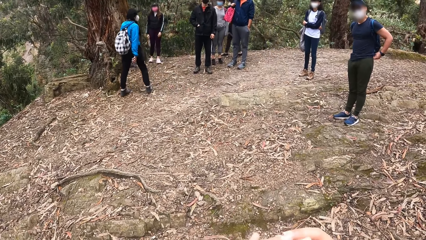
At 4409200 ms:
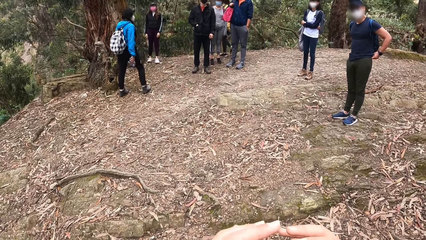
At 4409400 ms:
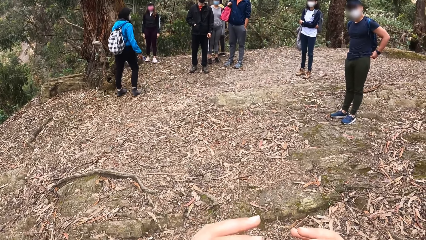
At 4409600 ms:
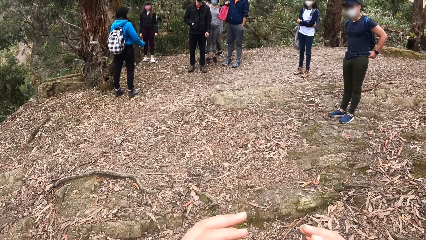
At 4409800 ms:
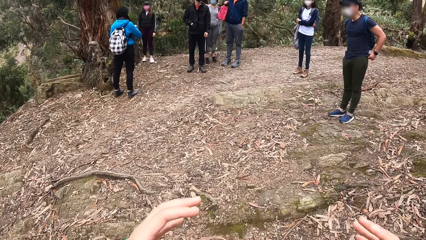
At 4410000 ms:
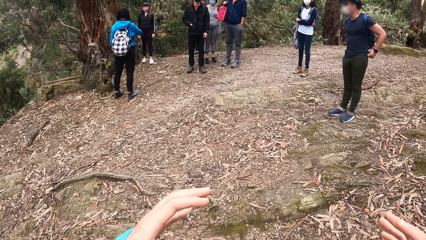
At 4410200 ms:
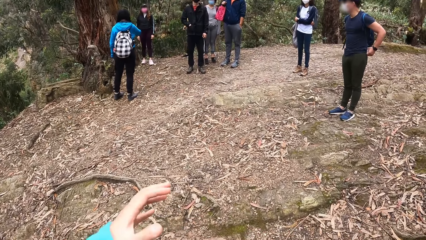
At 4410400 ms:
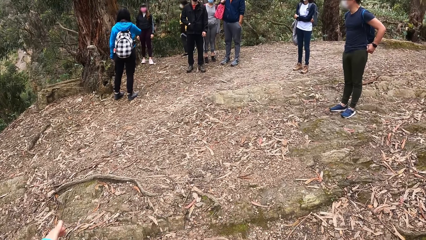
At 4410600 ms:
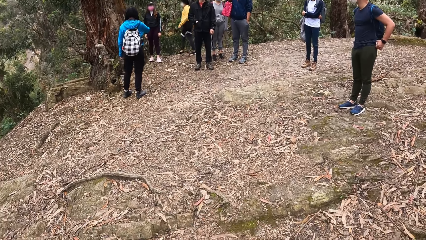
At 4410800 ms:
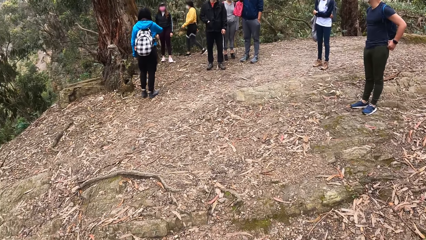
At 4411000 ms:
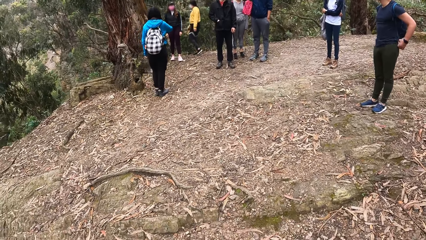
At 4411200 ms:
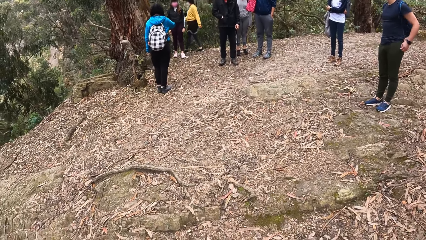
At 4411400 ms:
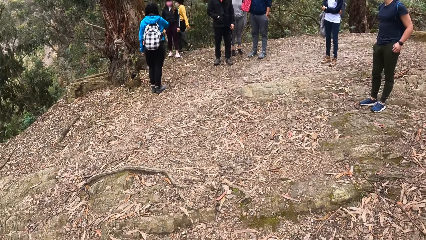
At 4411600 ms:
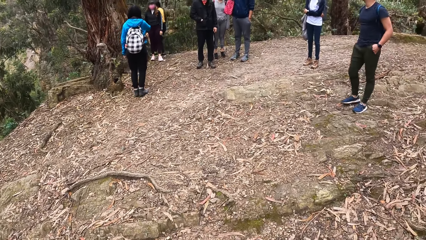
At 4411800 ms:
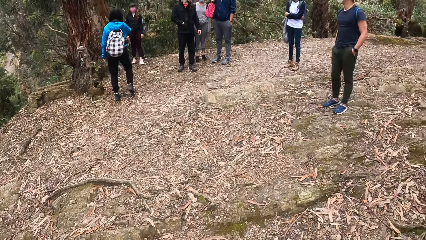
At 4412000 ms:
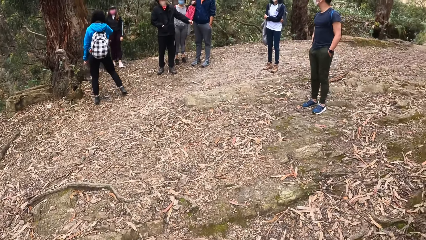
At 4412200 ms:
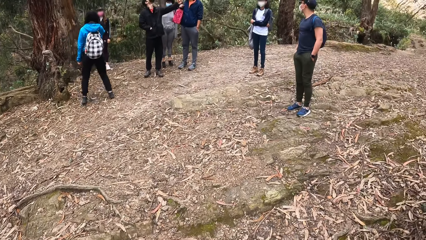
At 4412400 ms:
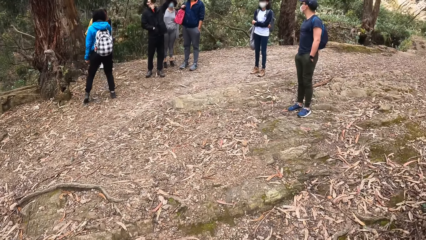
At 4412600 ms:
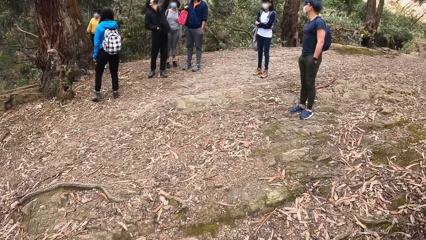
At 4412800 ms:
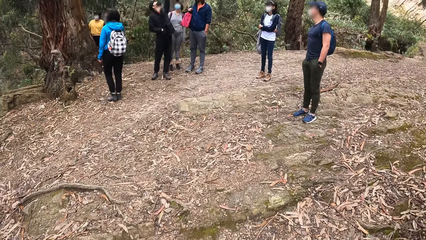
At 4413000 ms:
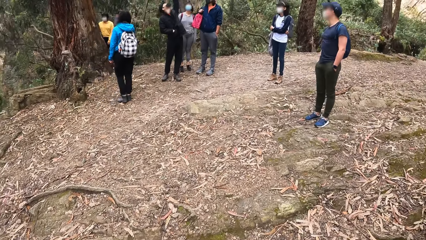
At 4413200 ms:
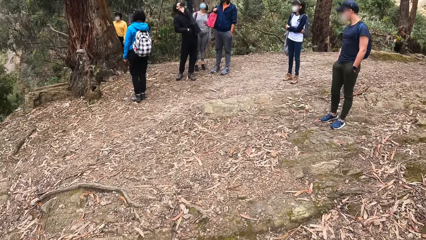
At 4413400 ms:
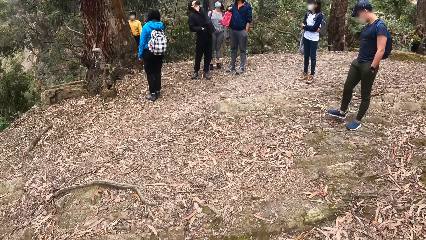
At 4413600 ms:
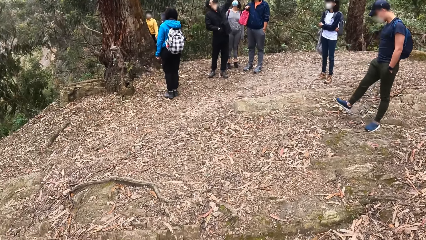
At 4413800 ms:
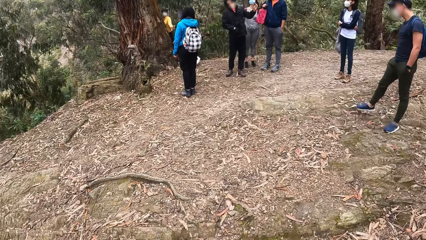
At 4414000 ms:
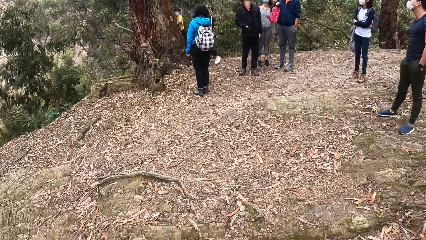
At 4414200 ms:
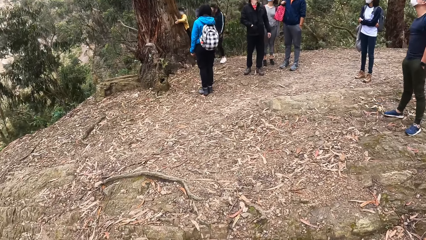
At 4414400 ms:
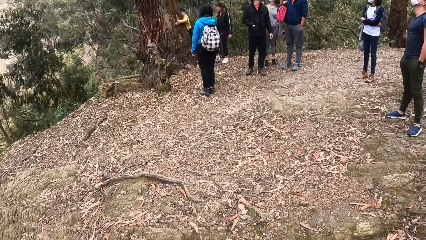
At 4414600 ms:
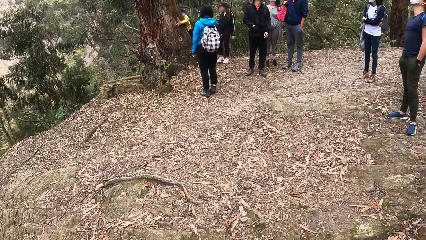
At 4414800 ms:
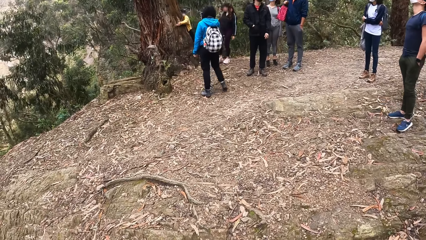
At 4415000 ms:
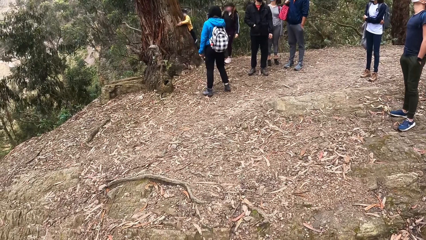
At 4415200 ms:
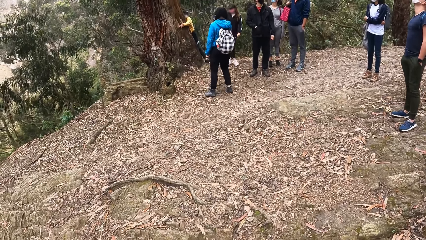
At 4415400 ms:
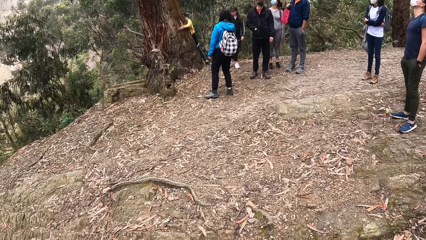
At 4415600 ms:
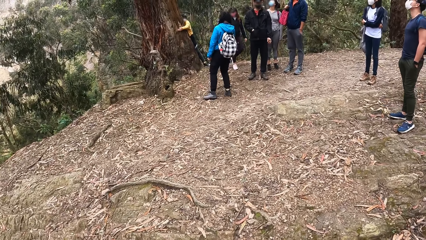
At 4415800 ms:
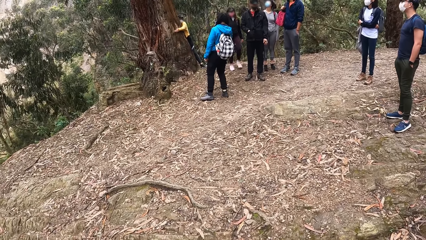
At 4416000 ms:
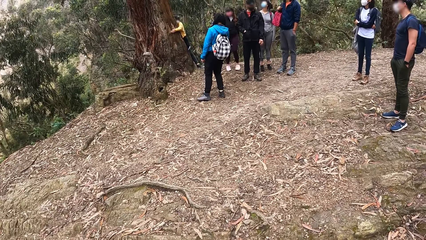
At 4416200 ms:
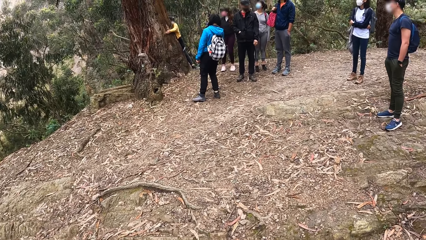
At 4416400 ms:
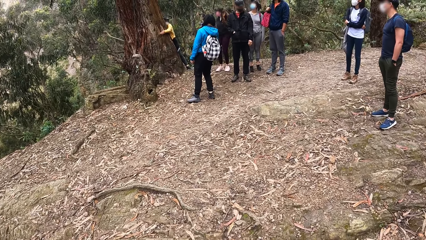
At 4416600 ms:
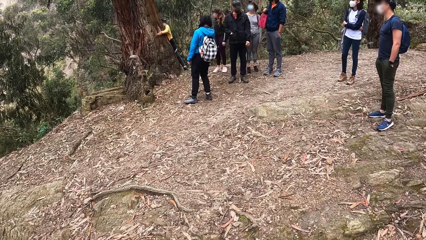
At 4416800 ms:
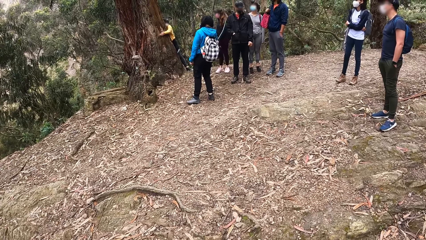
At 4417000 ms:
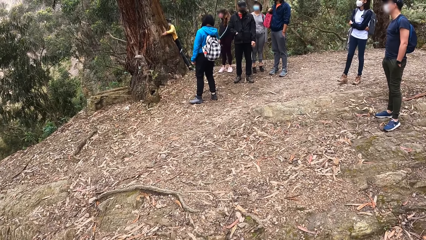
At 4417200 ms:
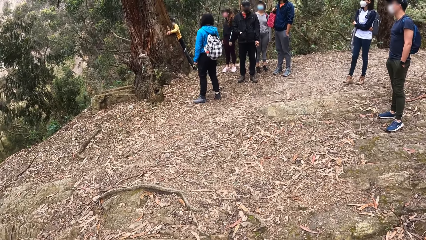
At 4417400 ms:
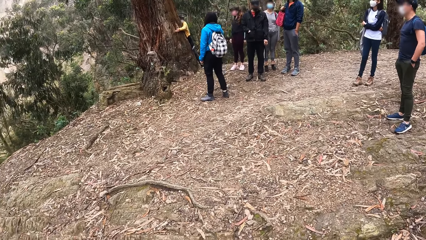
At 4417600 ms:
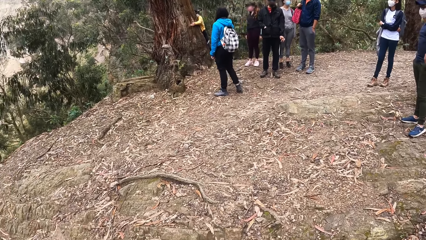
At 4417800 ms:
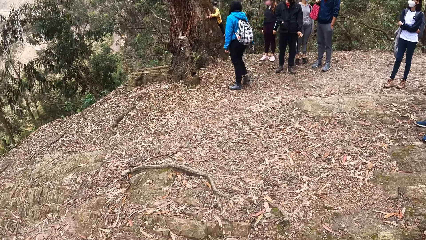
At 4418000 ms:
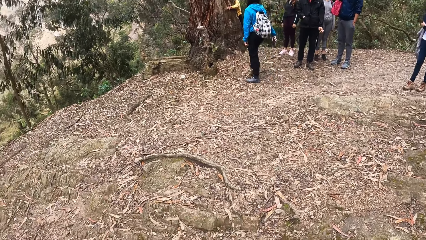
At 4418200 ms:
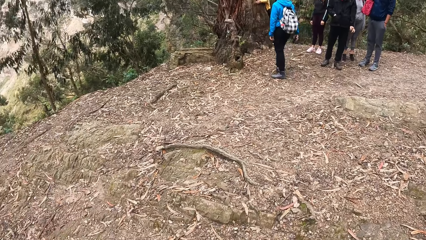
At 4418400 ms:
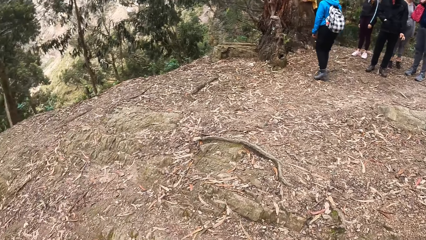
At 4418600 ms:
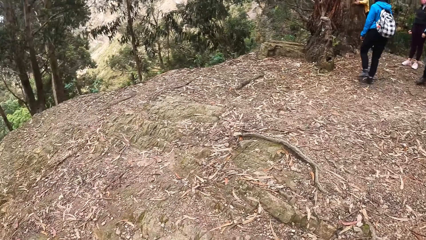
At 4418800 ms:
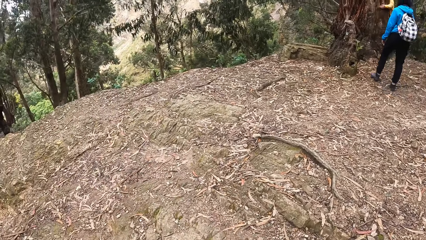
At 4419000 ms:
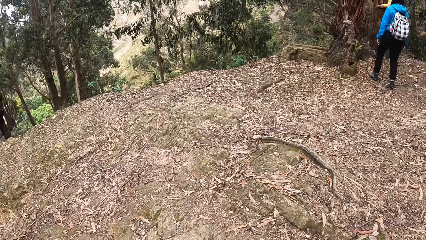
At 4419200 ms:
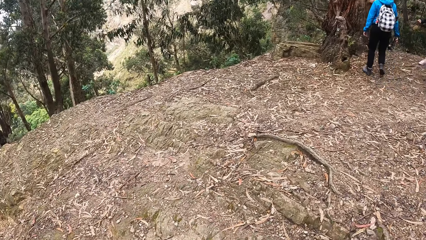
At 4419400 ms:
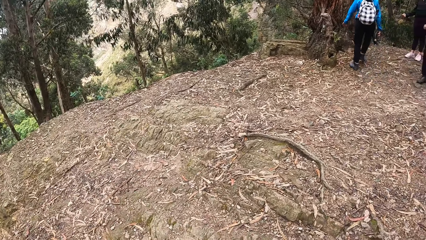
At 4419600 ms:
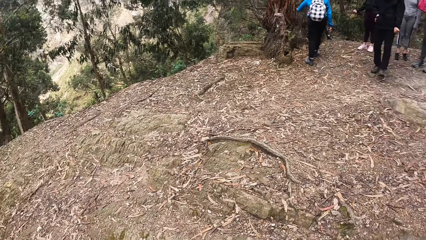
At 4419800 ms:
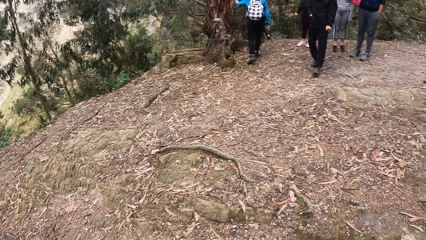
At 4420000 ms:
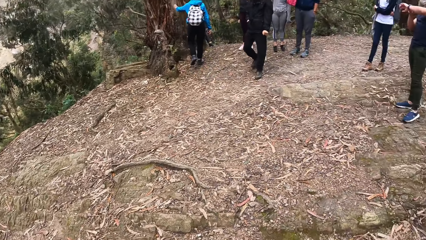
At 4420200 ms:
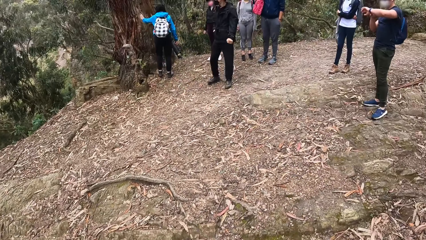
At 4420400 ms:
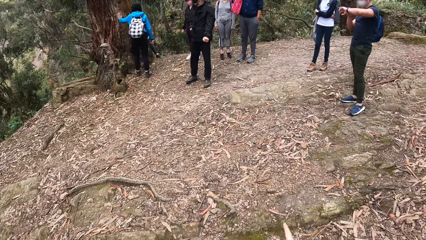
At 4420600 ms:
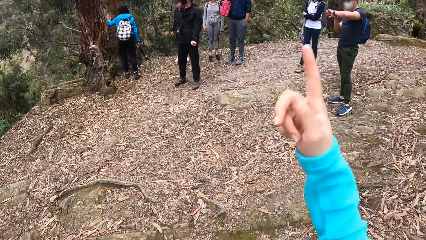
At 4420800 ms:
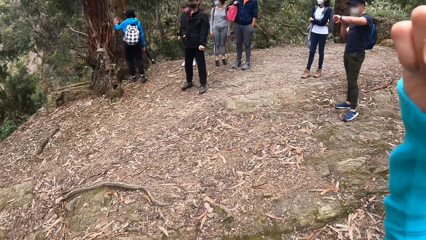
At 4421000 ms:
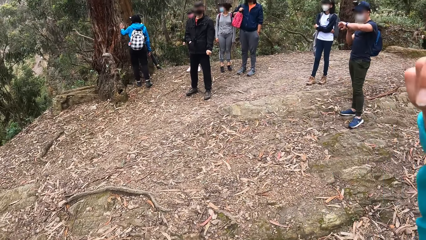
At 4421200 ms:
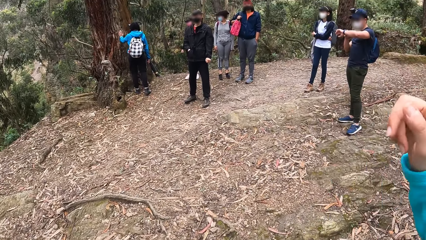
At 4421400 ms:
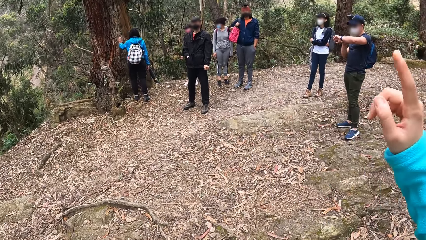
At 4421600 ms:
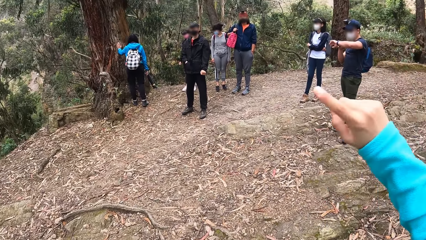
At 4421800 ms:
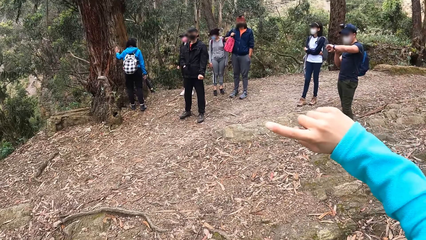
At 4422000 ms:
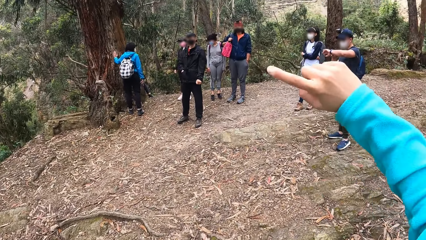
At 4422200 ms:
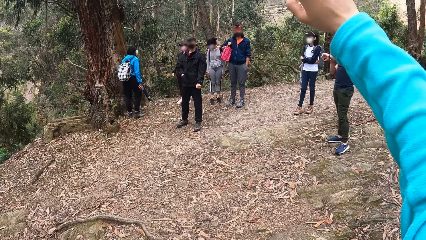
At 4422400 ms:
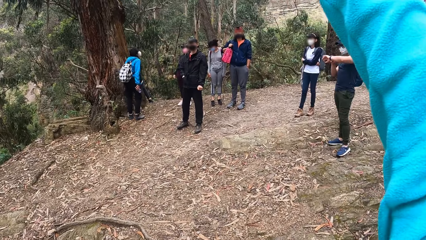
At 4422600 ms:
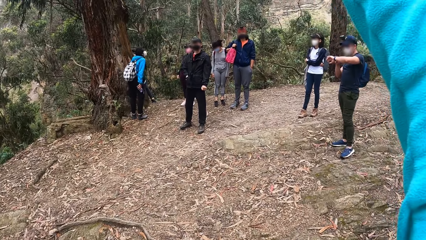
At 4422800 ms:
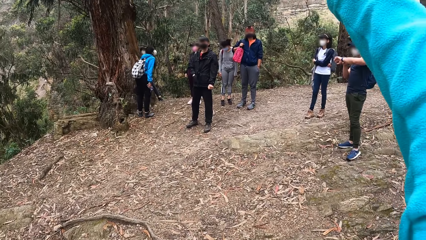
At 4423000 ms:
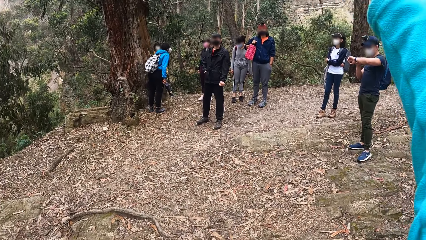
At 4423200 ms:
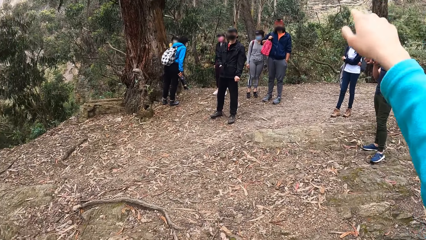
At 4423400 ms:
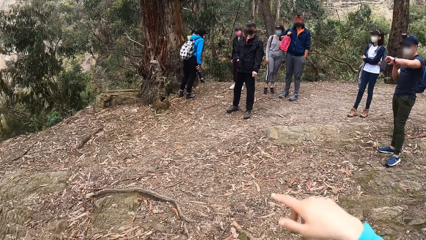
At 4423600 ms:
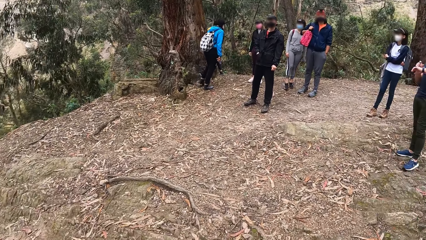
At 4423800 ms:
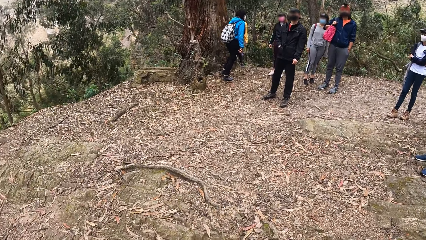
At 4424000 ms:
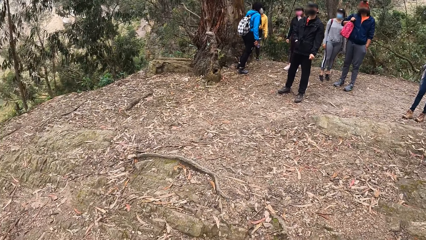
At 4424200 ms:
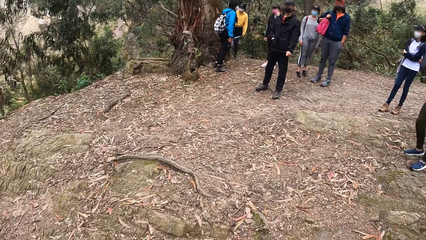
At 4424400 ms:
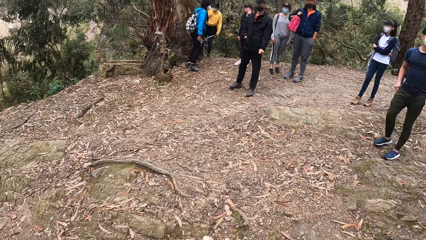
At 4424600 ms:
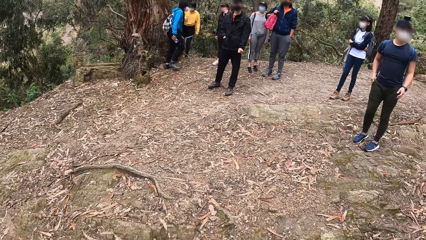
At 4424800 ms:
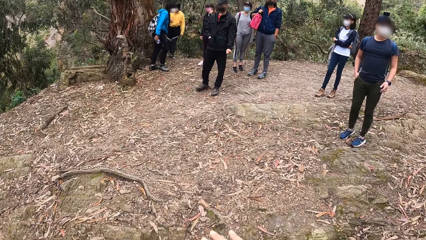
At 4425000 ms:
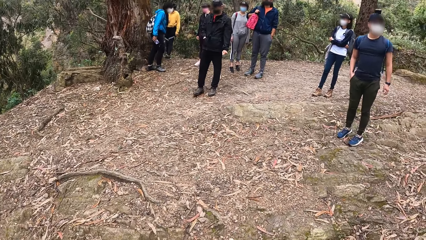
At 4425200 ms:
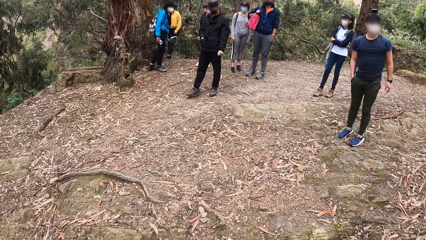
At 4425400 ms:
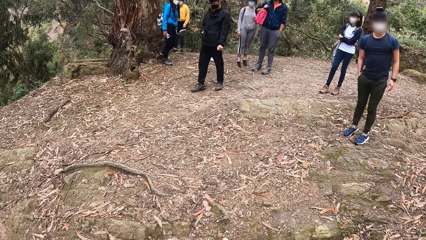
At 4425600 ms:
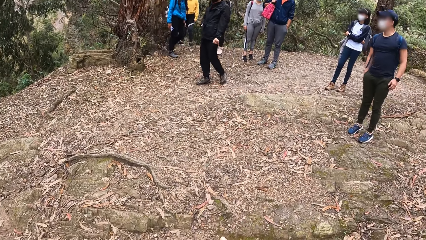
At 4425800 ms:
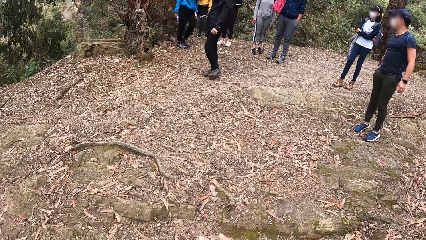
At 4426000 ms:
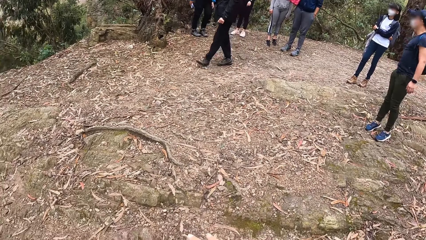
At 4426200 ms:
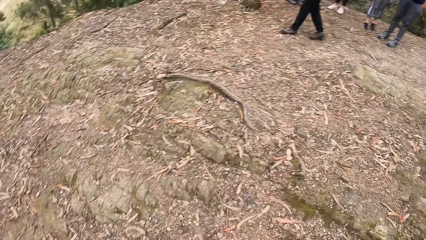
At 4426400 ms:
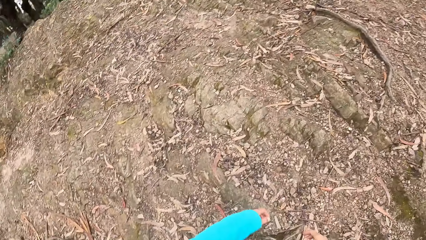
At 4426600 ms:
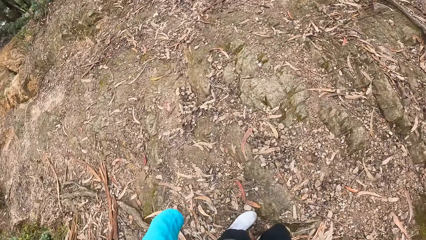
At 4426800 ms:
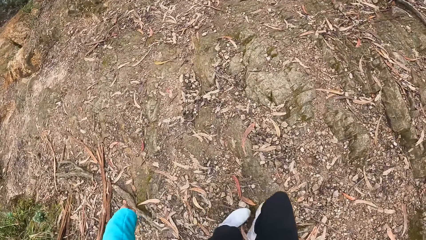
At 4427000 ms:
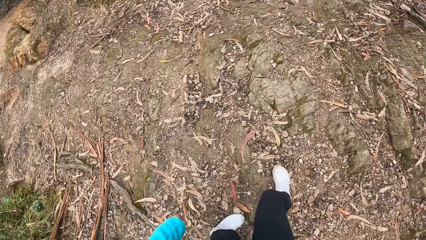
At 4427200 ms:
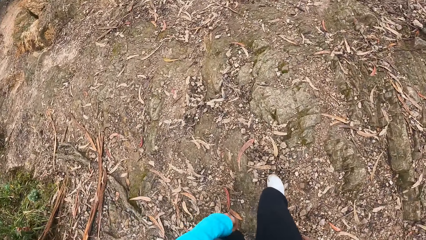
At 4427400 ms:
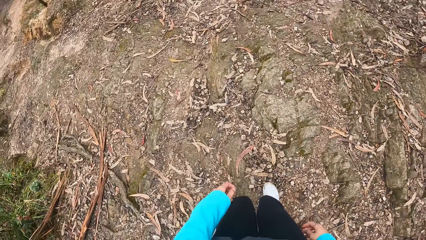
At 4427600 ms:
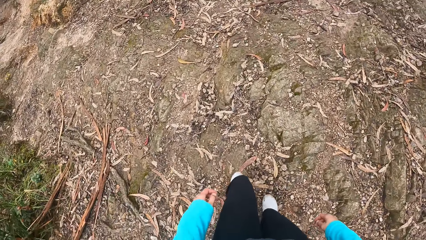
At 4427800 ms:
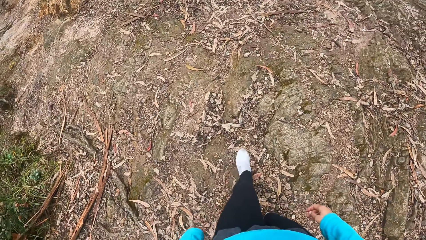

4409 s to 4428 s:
The camera wearer lifts hands. The woman holds the tree with both hands. A woman takes a photo of another woman. The camera wearer lifts a hand.
